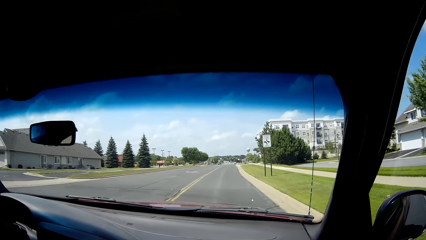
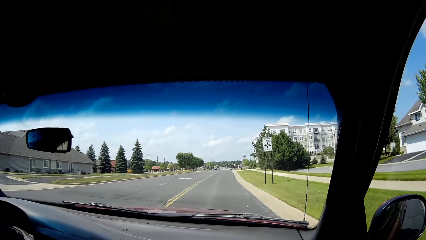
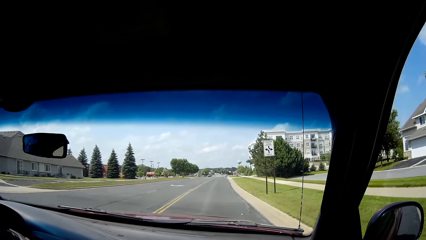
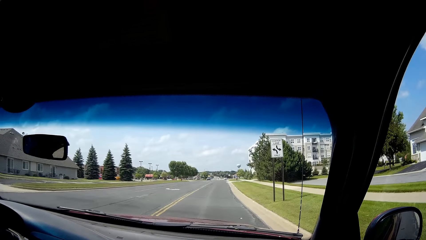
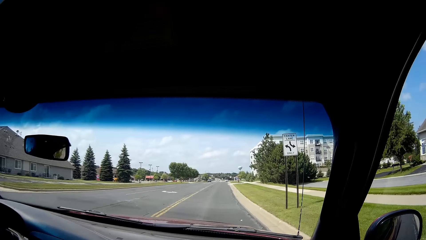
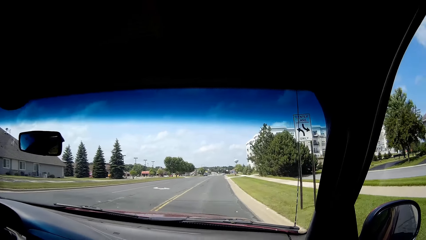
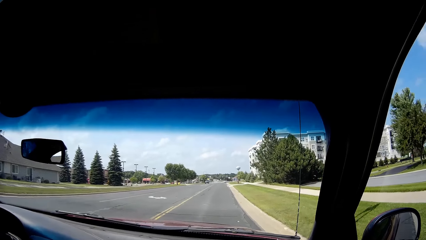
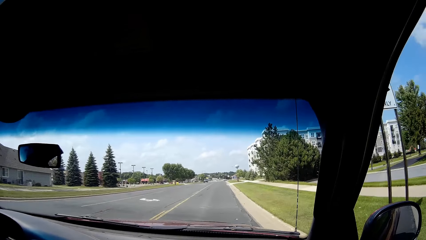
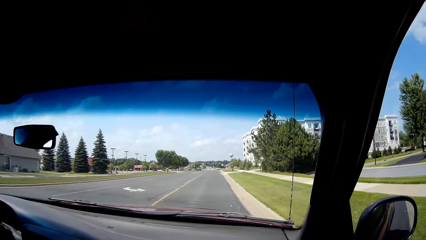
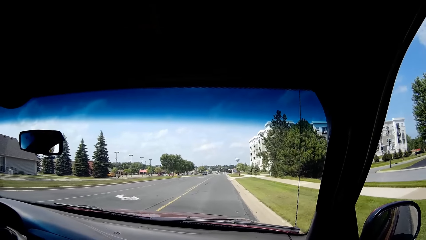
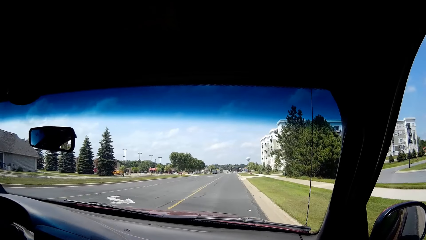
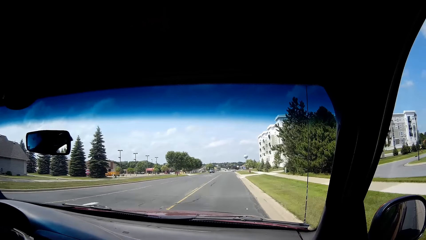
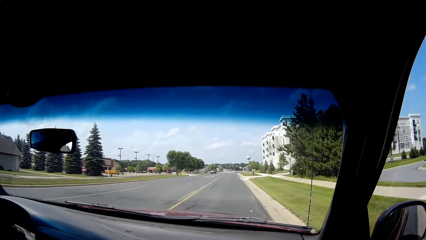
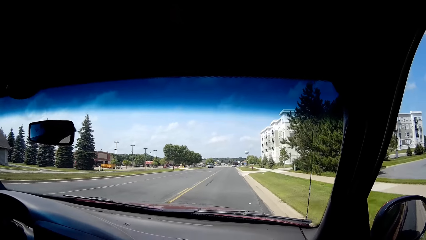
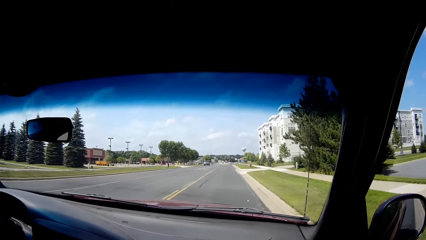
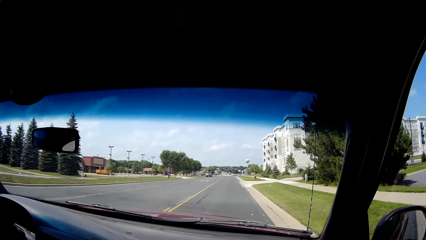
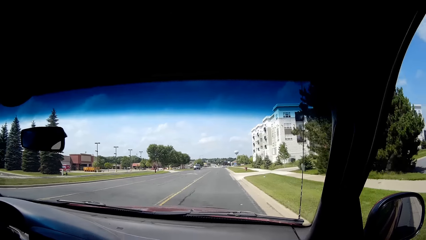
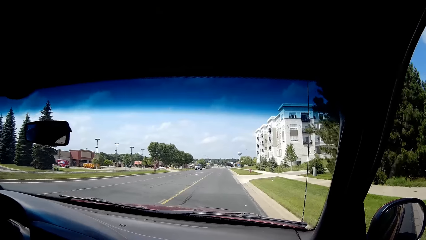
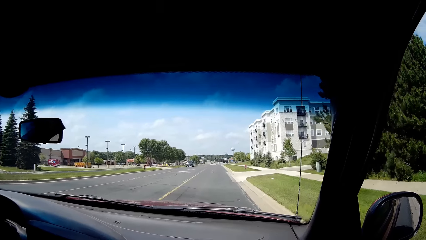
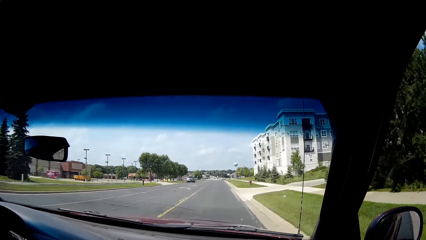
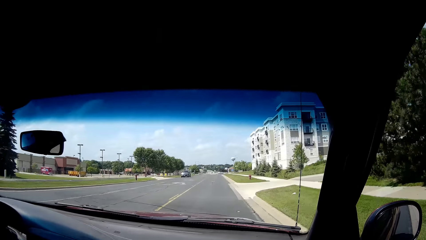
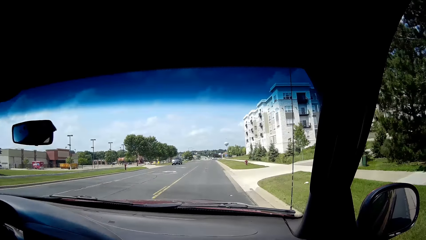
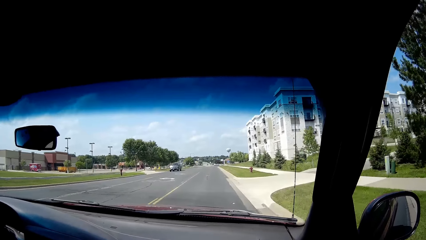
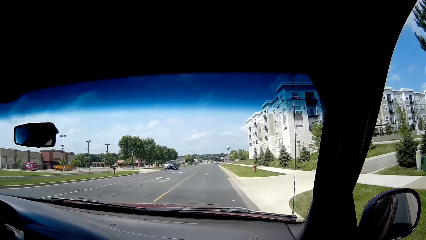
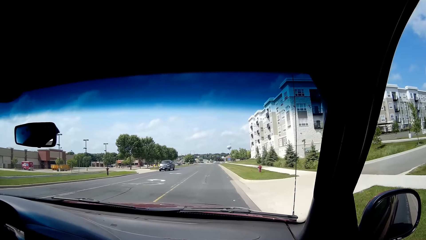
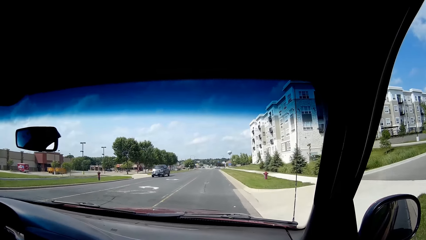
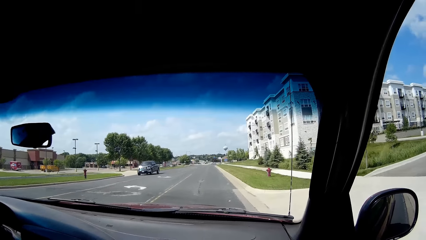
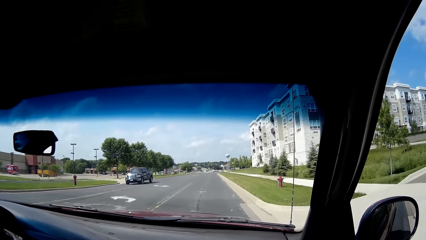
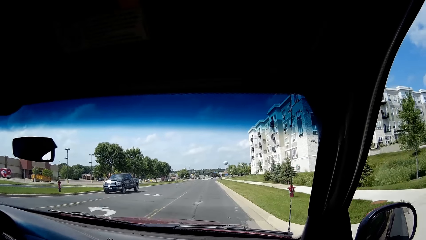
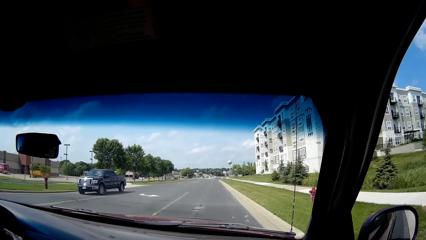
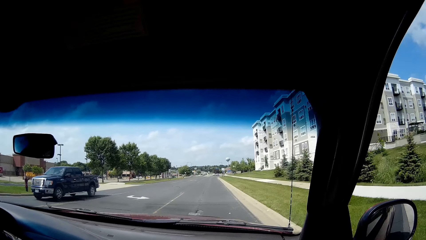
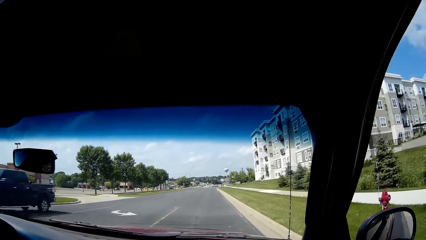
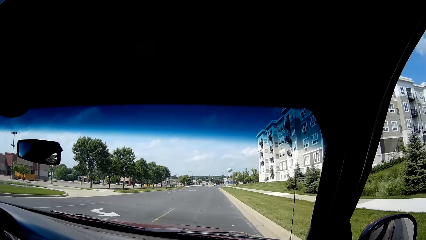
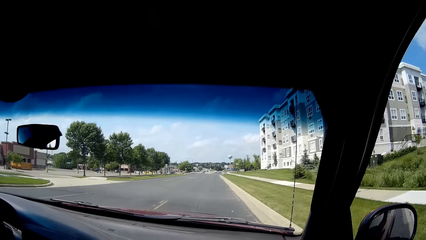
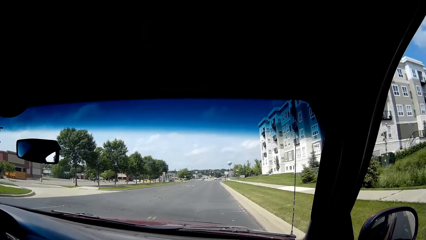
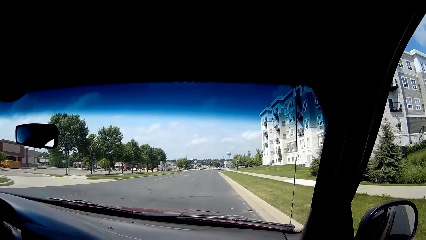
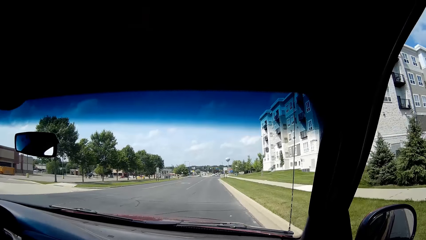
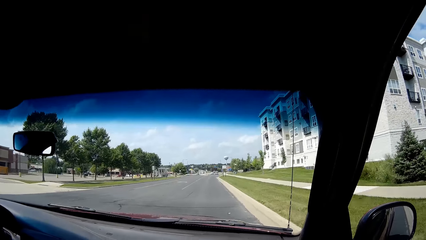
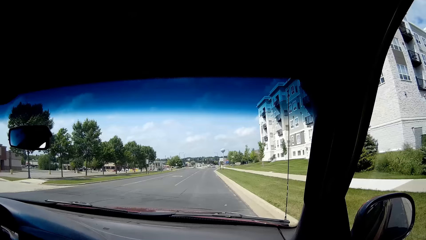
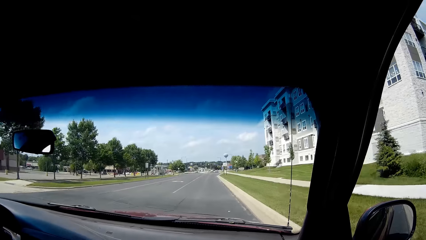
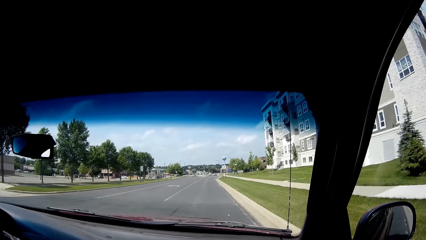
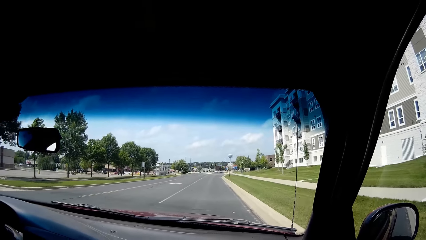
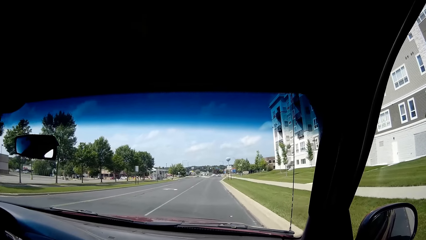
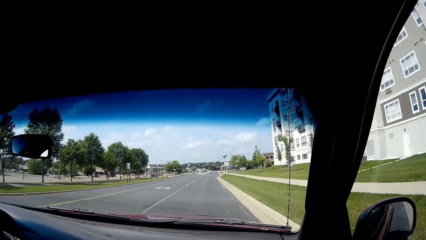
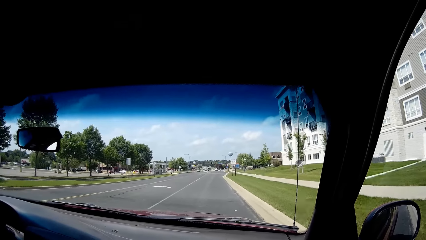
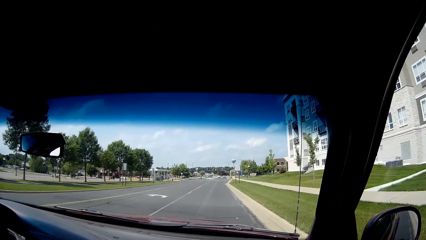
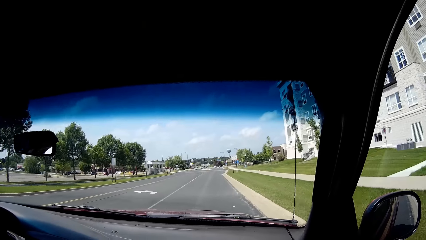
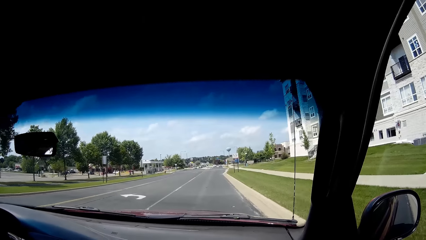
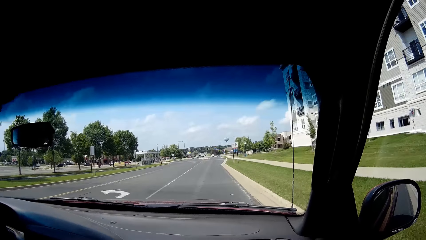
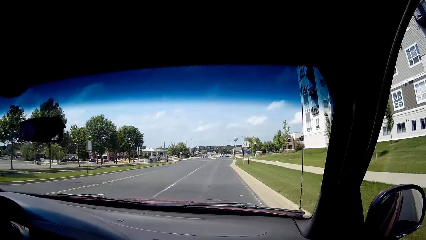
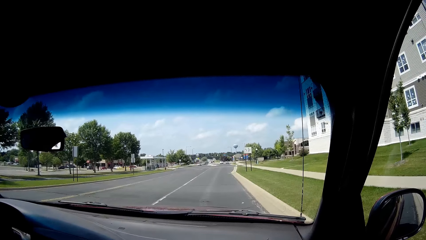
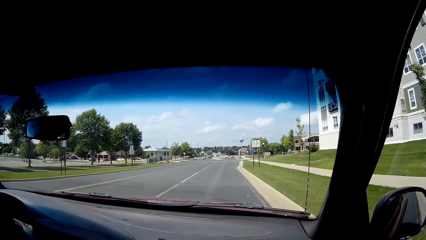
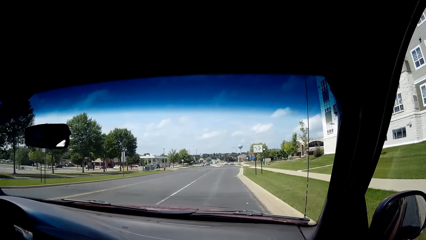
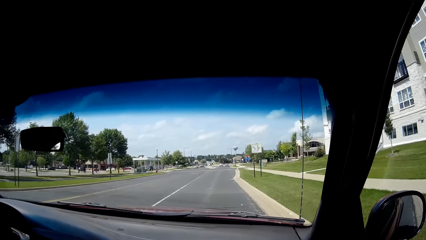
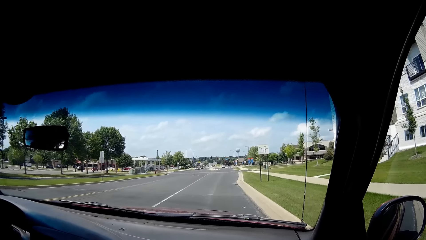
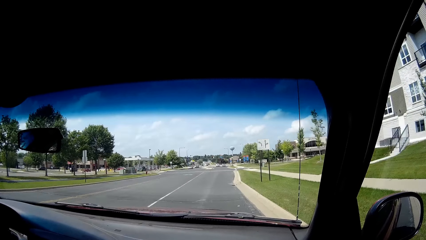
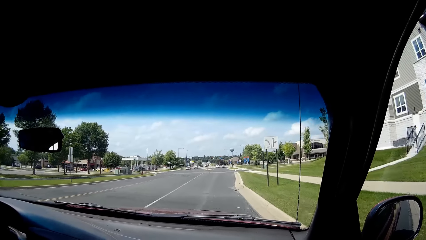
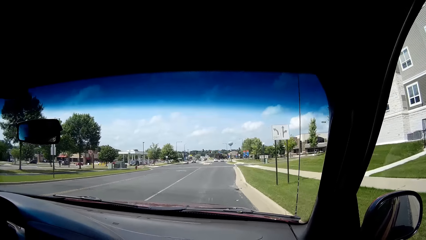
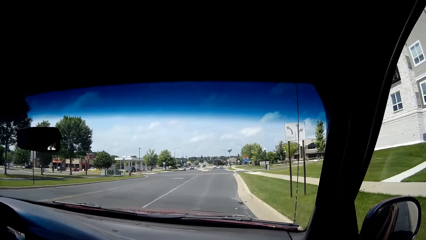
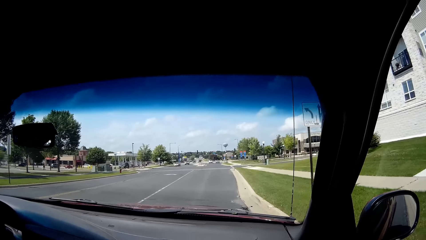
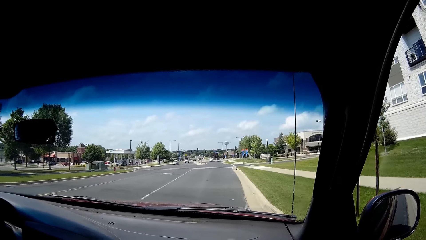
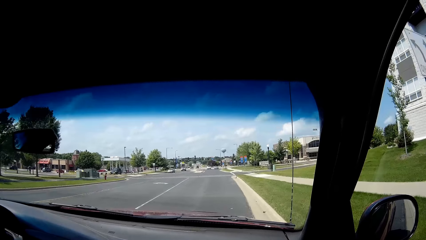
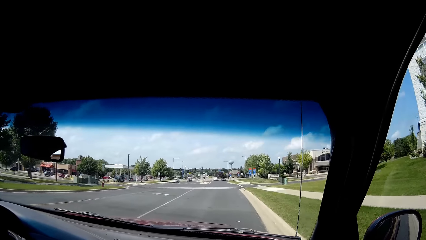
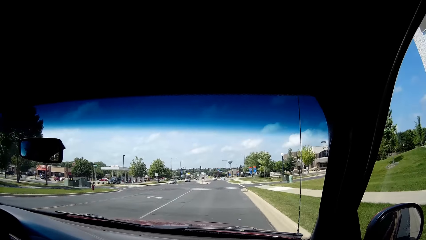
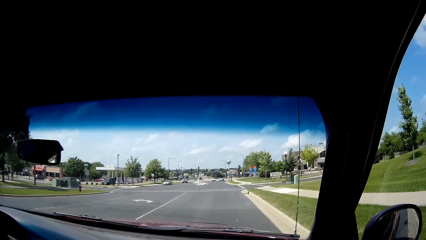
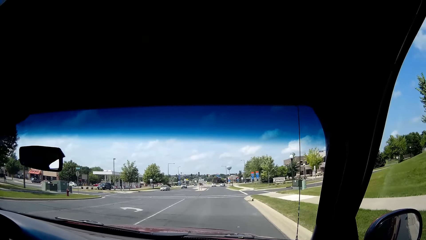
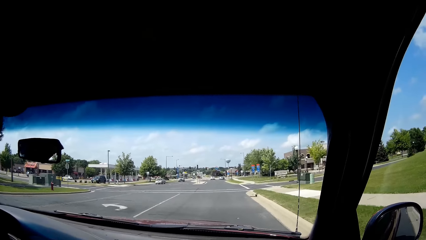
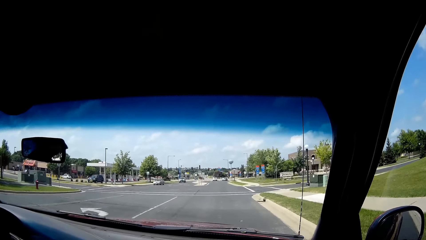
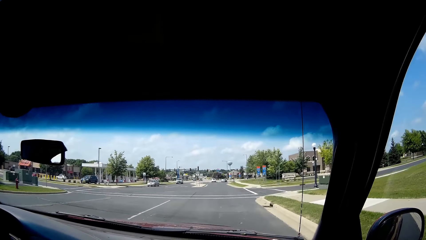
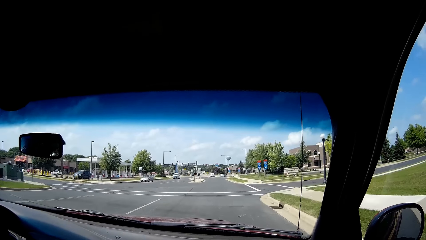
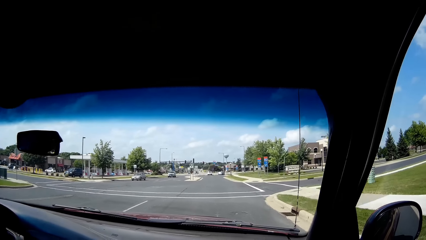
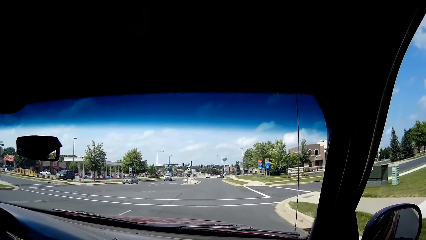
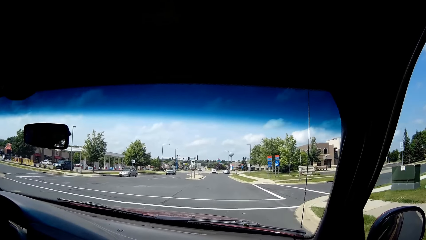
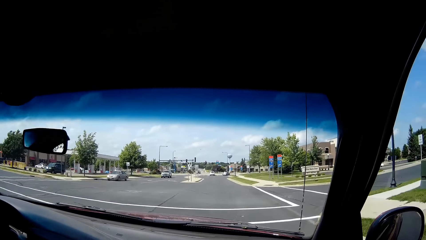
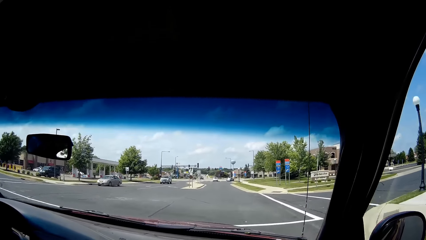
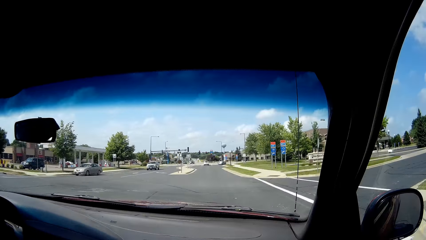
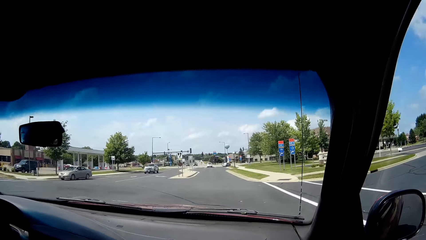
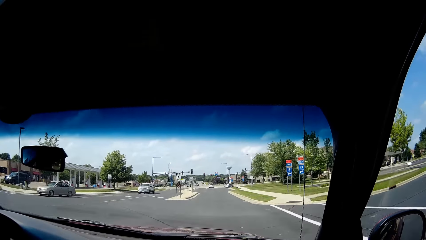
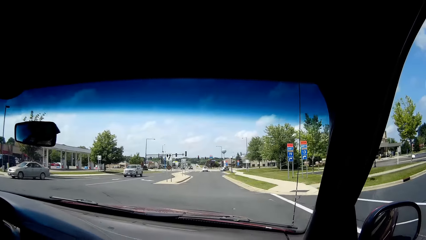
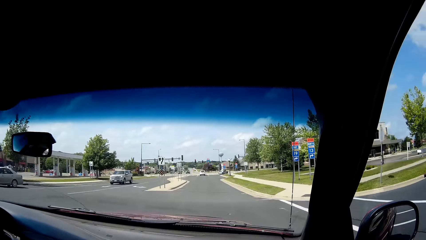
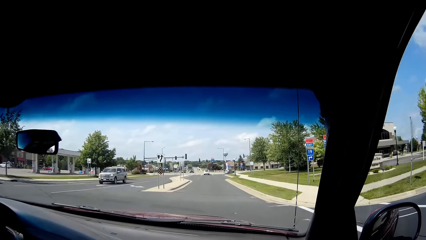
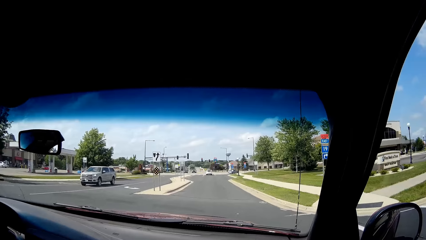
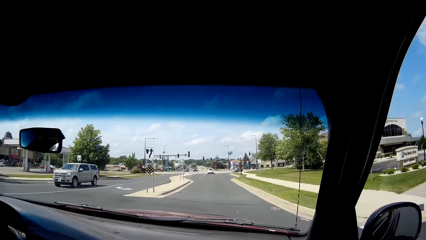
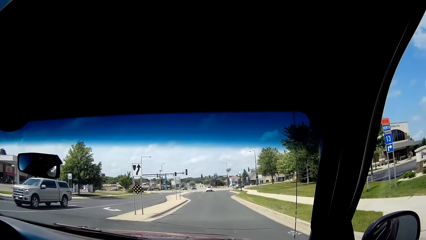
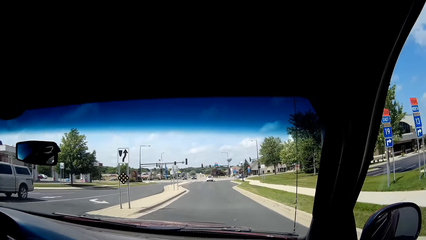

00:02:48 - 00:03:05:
A person drives. The person speaks.
